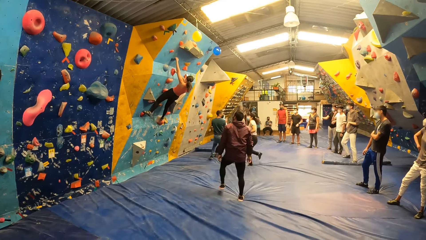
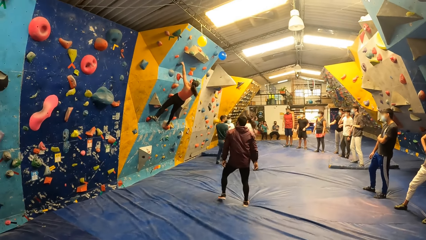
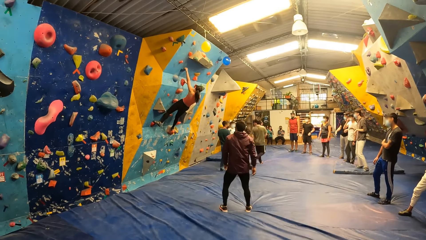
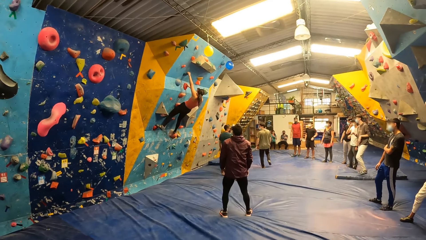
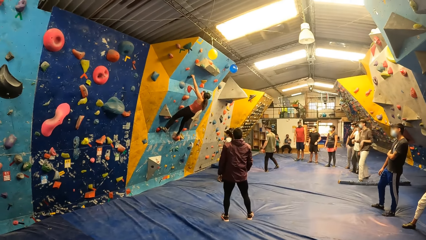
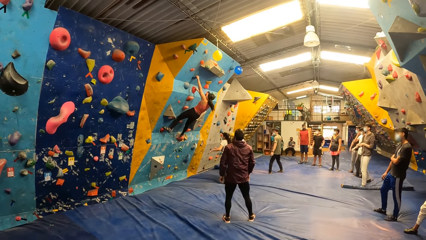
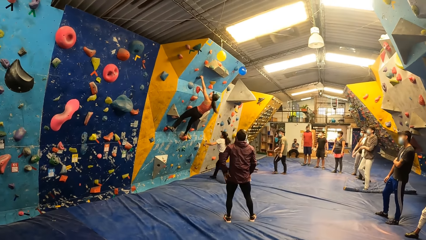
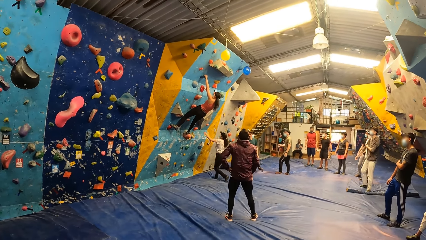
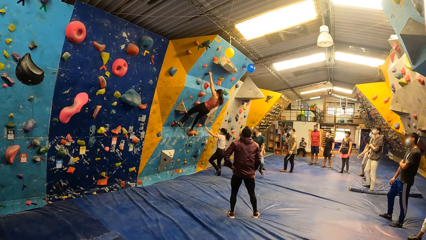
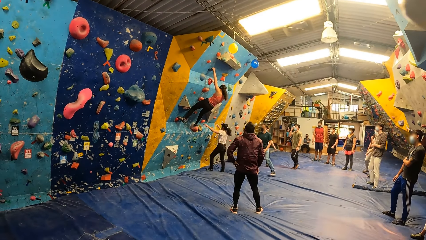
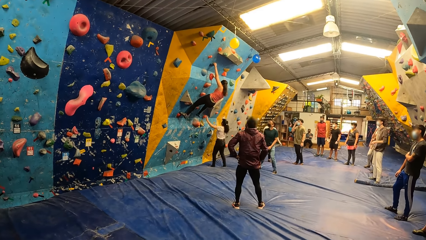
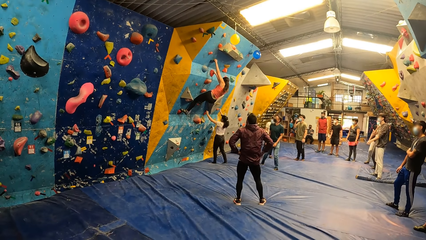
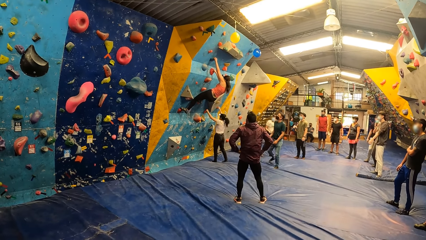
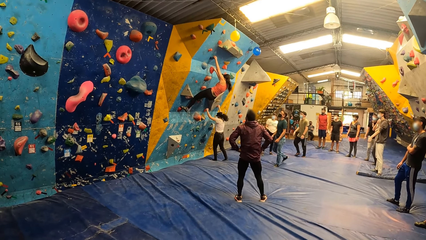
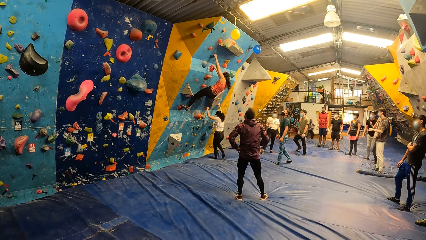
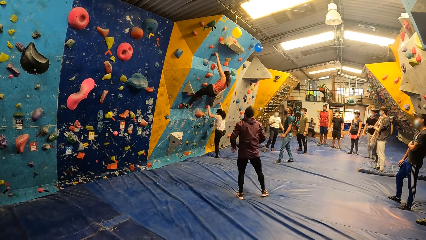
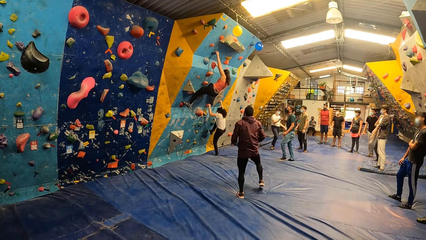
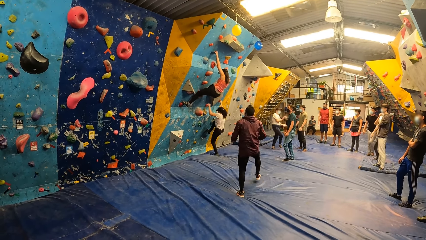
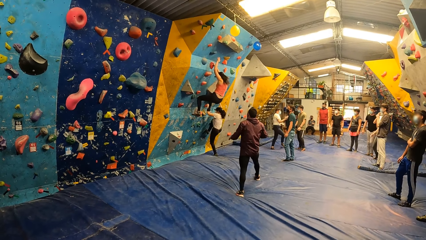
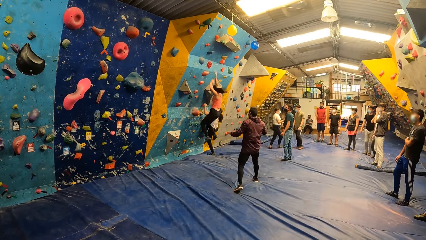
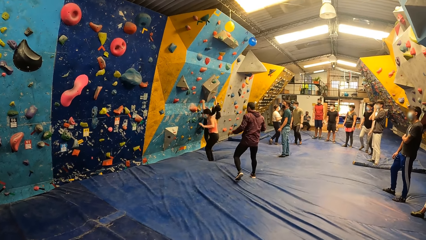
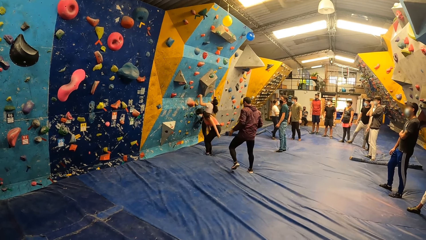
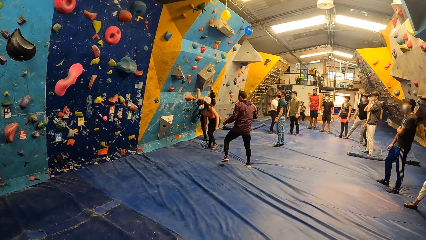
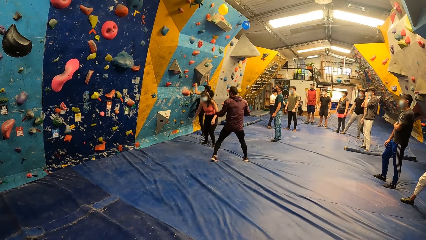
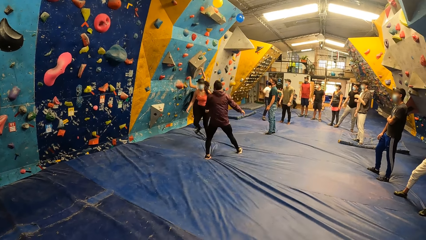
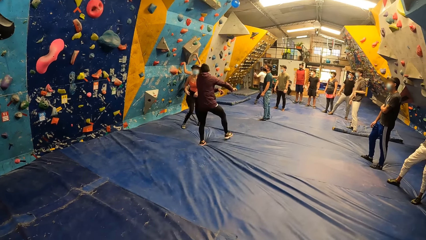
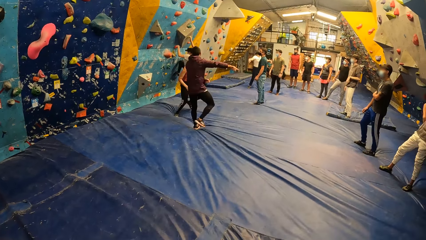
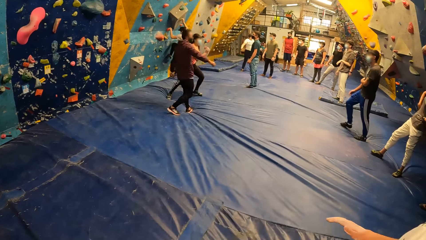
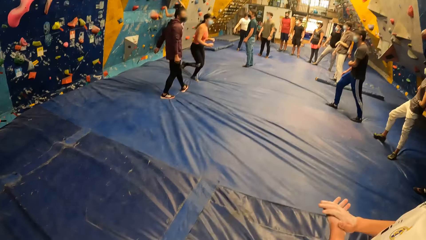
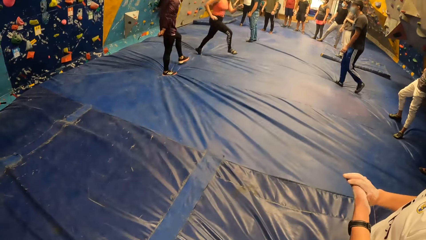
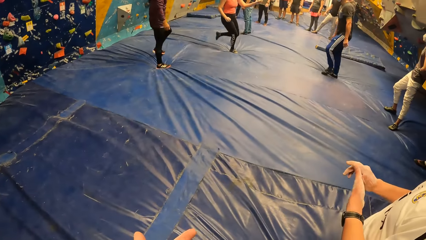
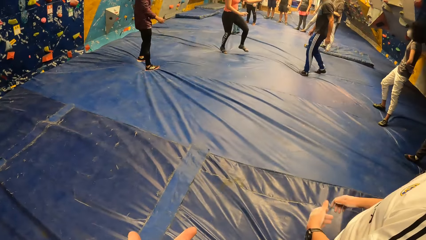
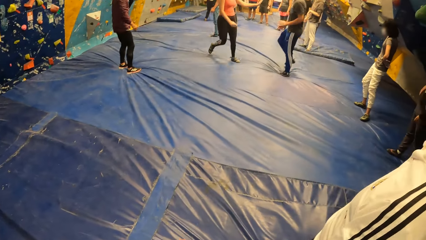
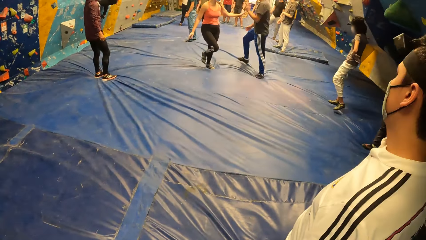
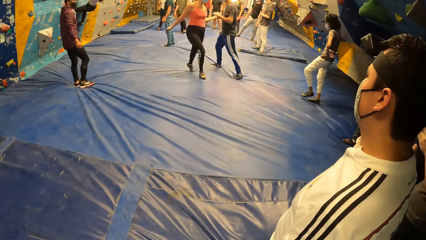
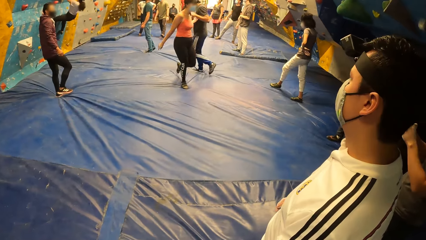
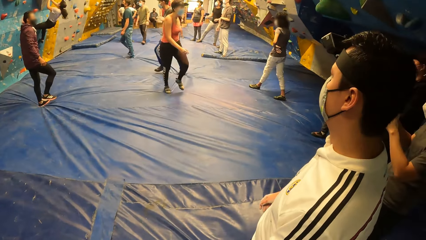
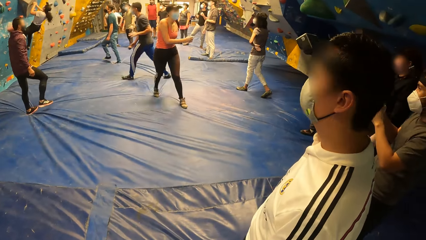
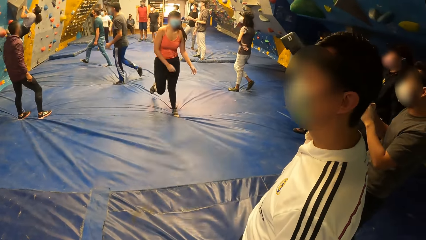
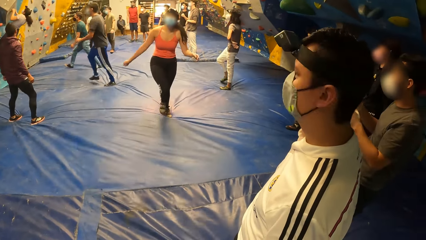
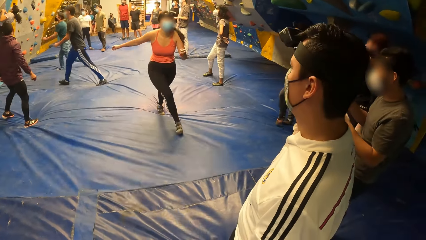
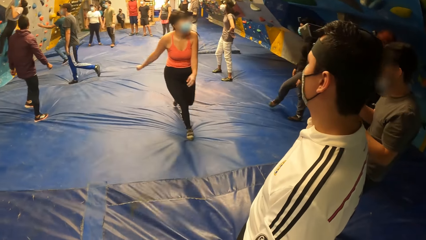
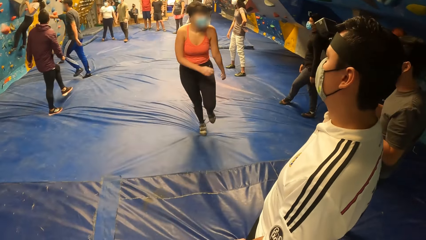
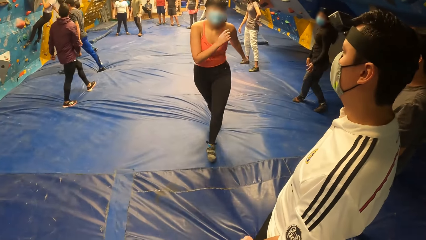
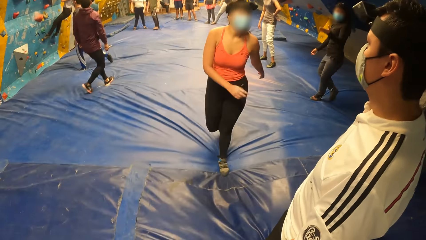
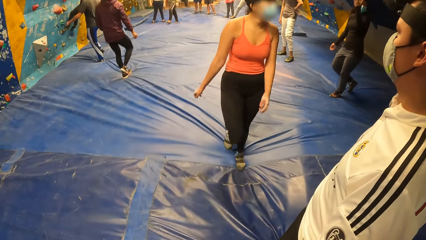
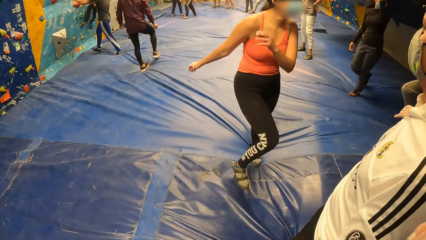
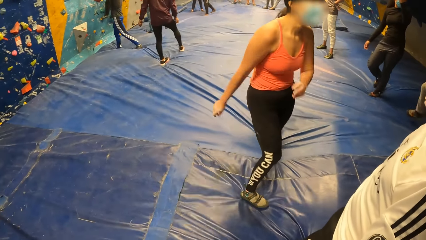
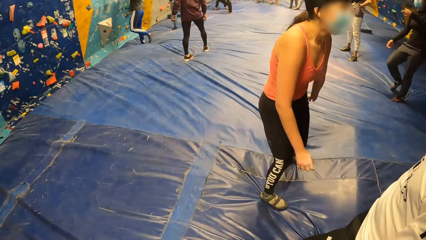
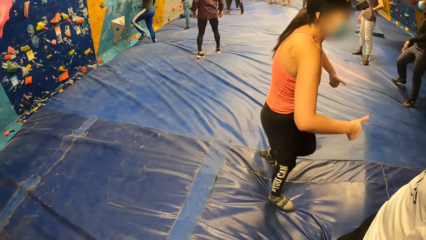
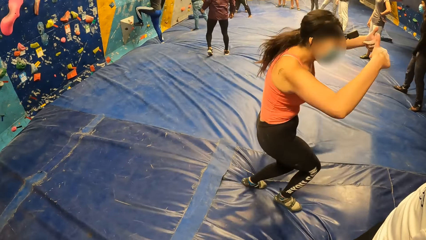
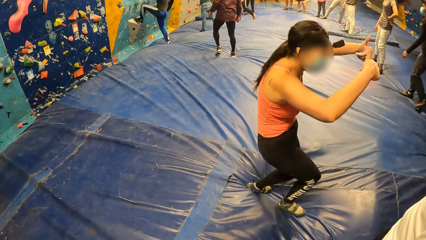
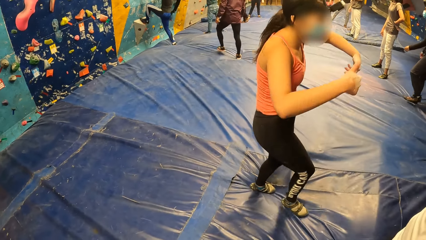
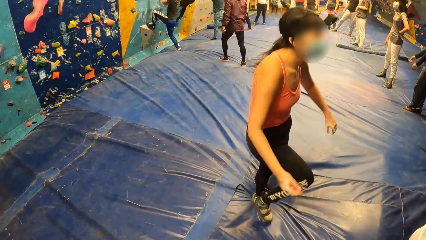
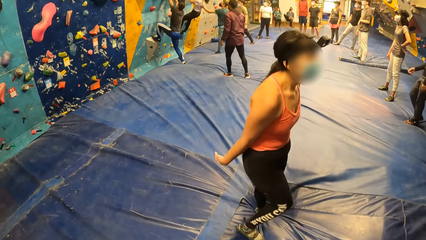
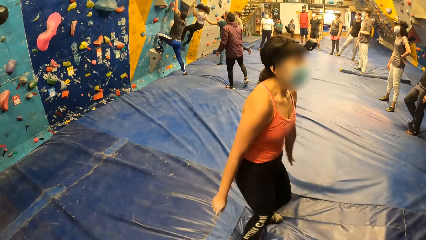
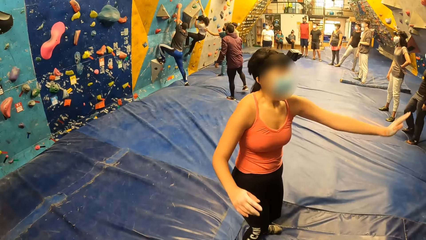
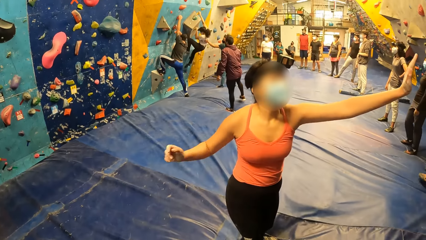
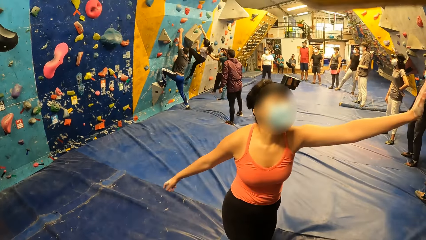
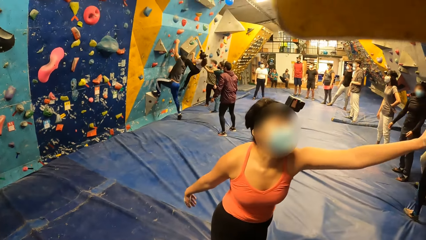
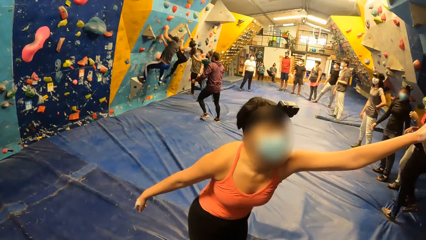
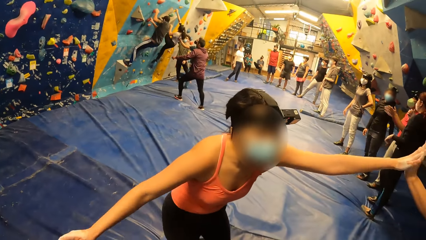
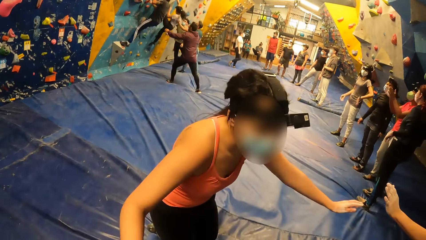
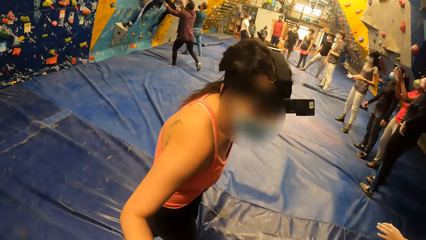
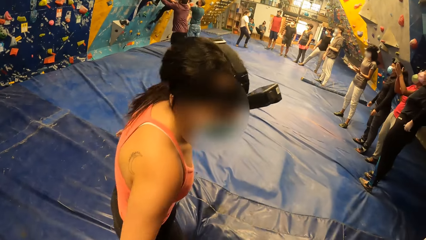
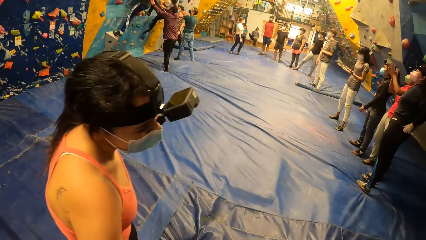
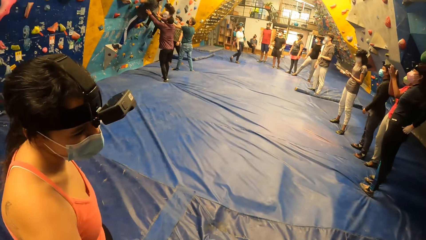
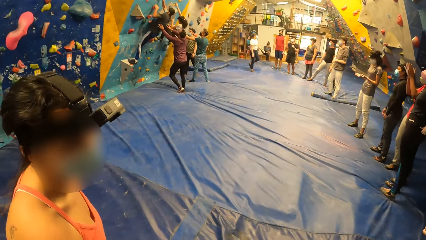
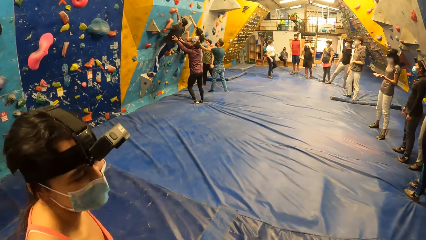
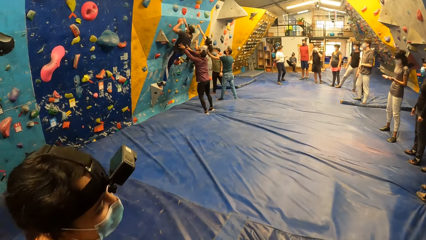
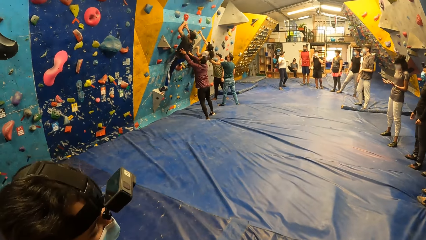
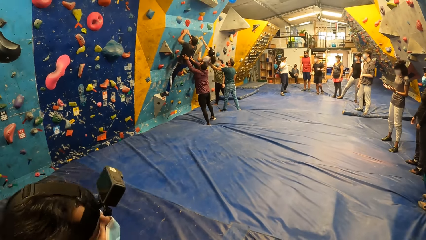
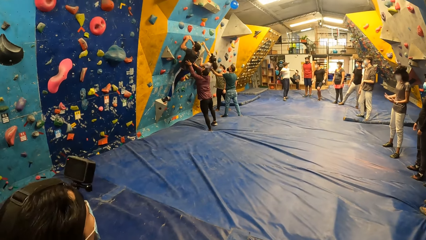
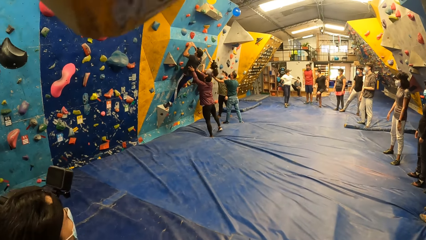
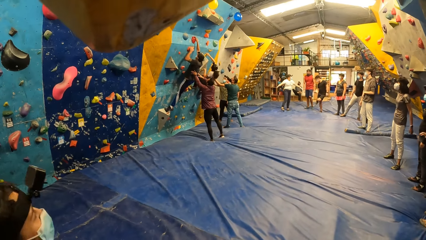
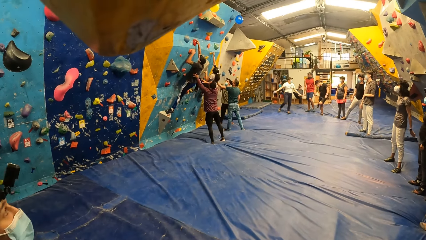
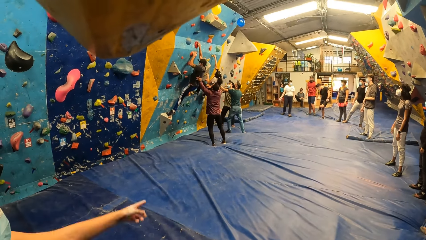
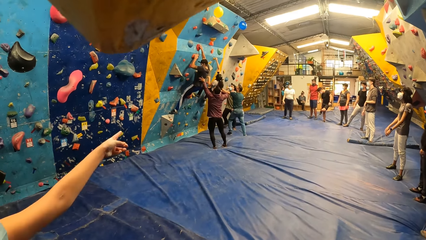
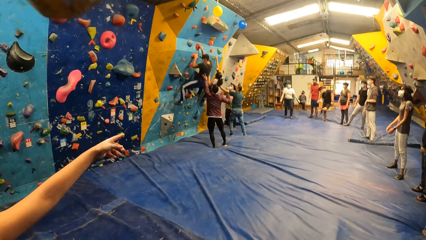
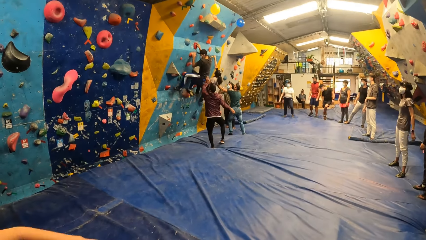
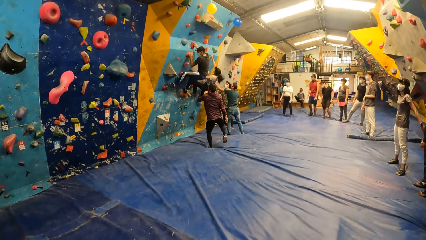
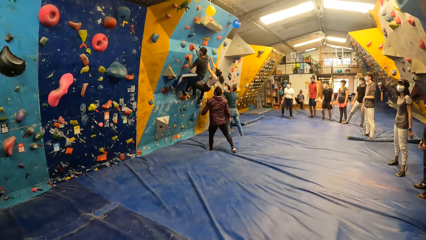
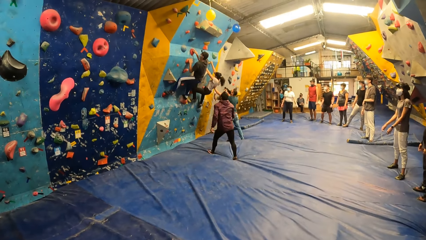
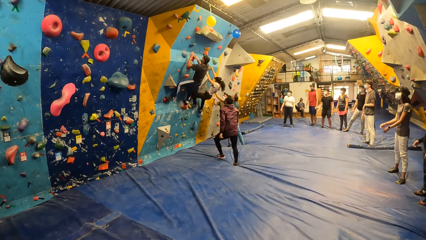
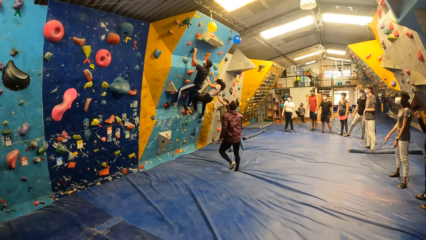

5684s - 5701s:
The woman climbs the bouldering wall with both hands. Another woman jumps down the bouldering wall. The man gesticulates with both hands. The second woman touches another man's left hand with her left hand. The second woman gives a thumbs-up with both hands. The second woman touches a hand with her left hand. The second man climbs the bouldering wall with both hands. A third man assists the first woman with both hands. The first man assists the second man with both hands.
